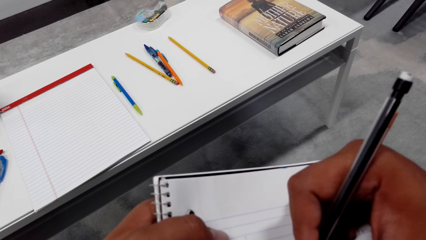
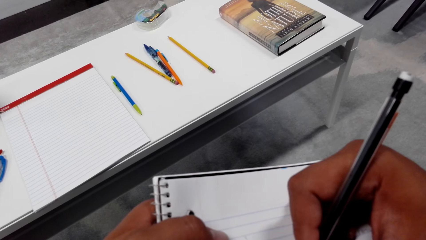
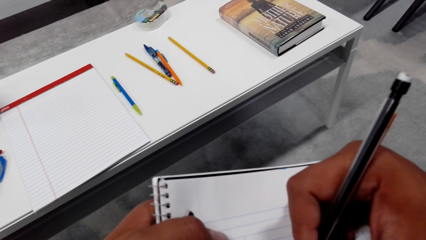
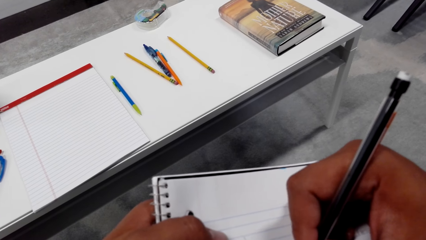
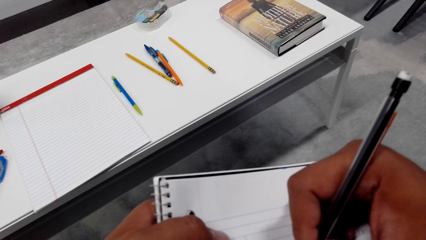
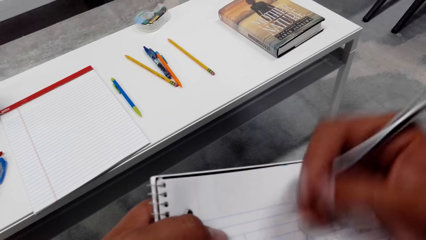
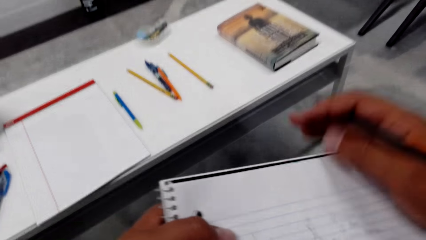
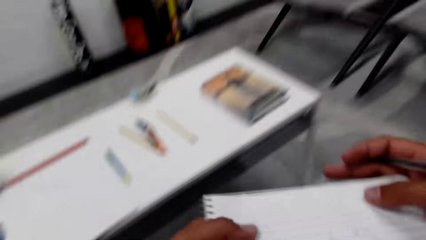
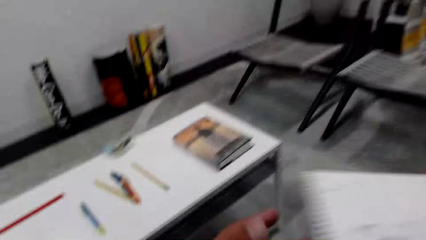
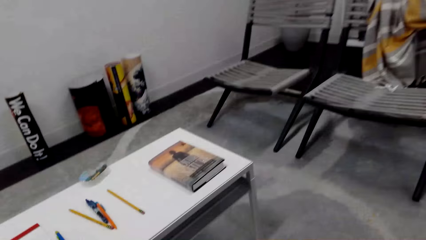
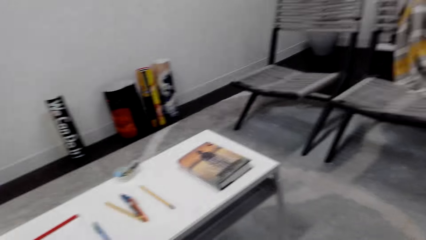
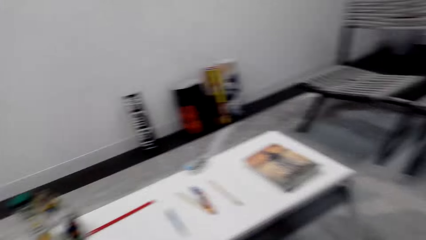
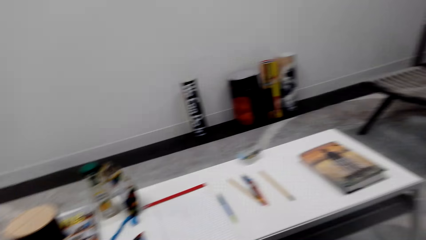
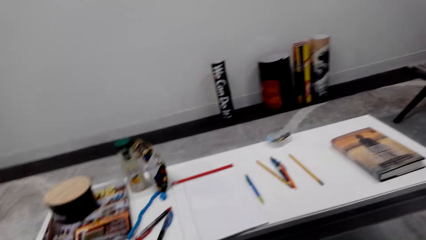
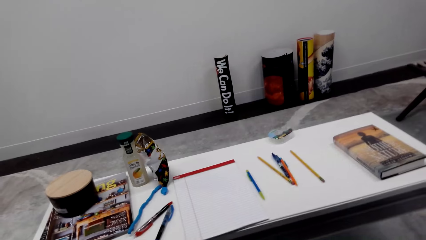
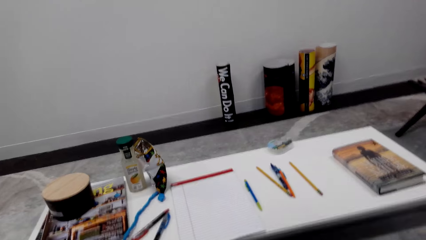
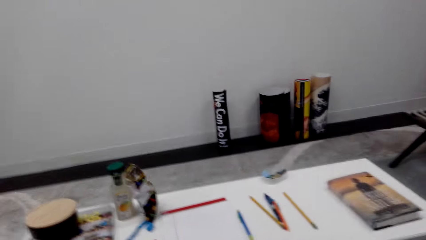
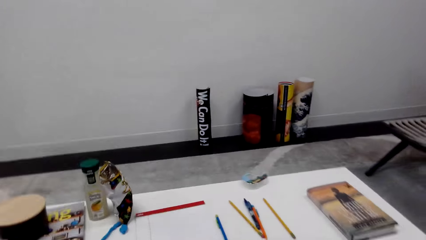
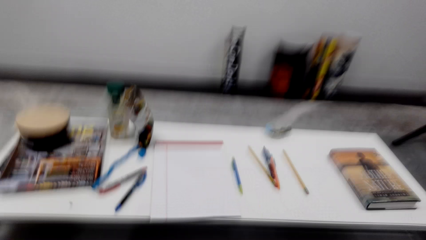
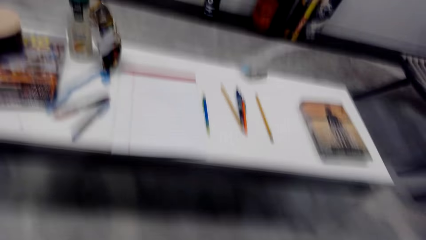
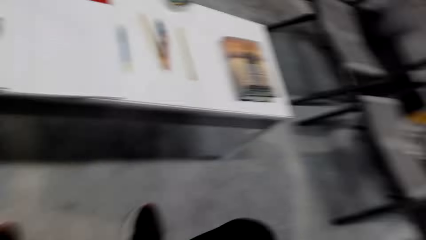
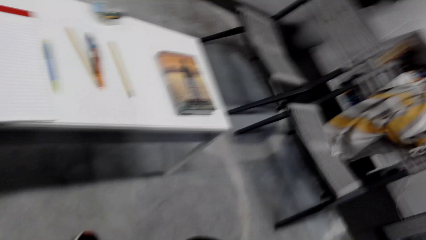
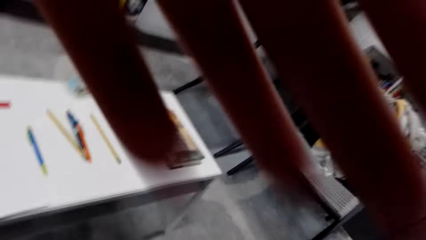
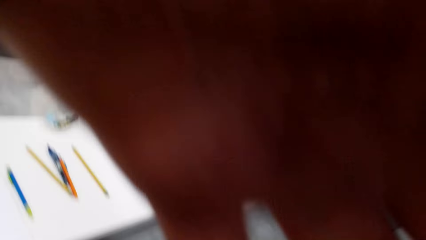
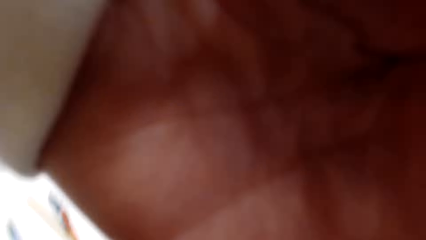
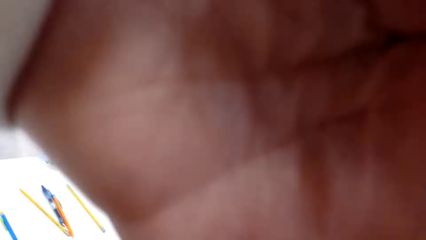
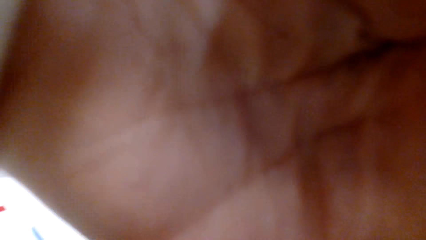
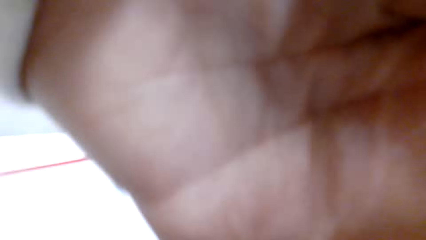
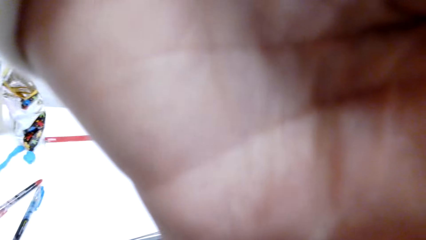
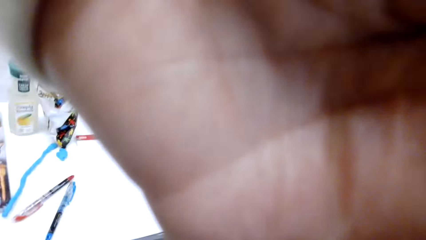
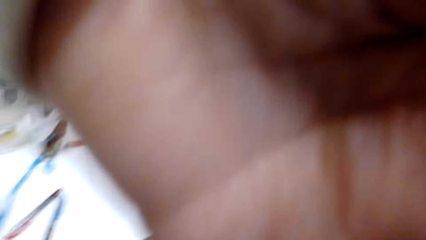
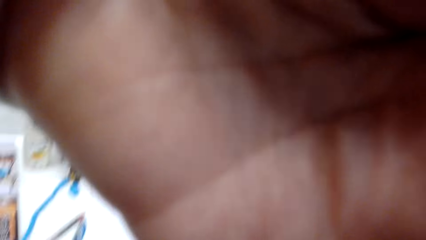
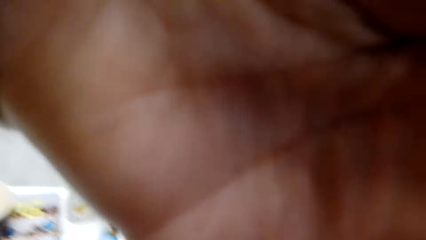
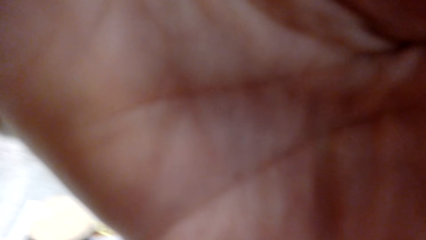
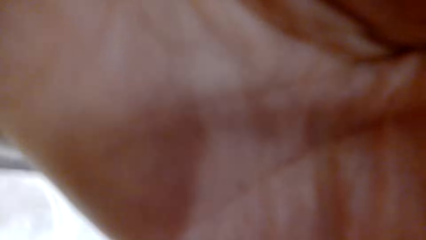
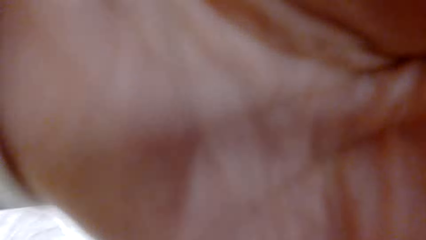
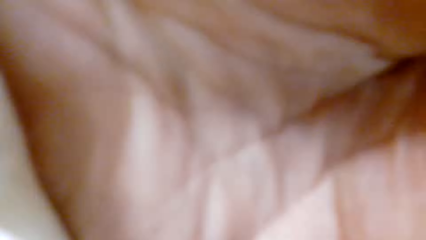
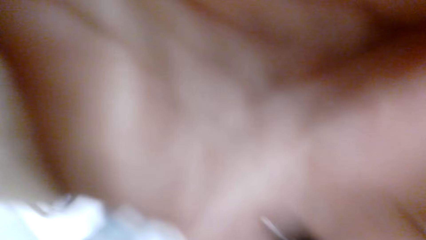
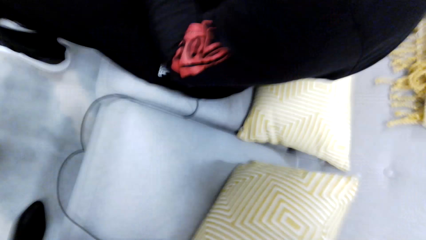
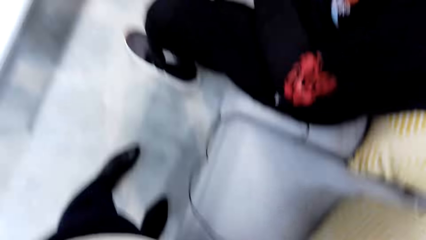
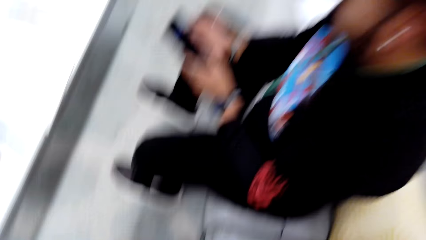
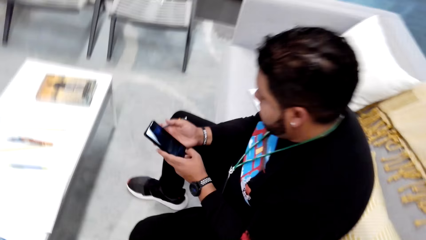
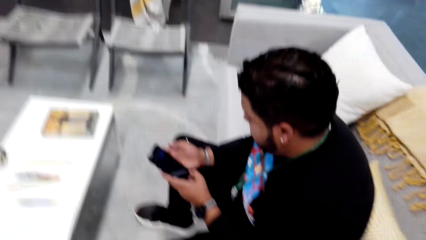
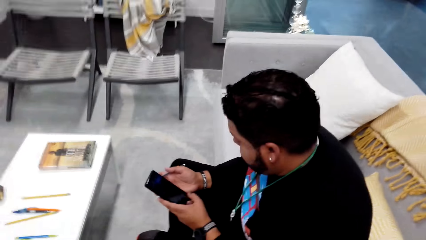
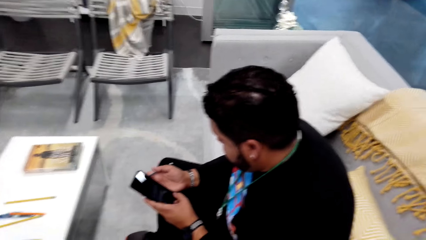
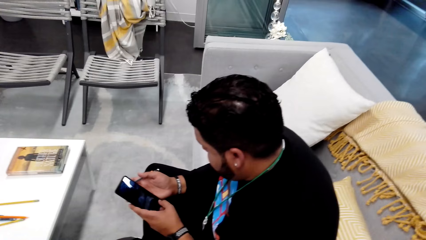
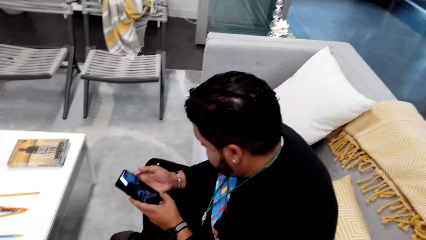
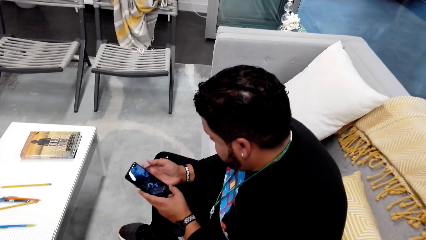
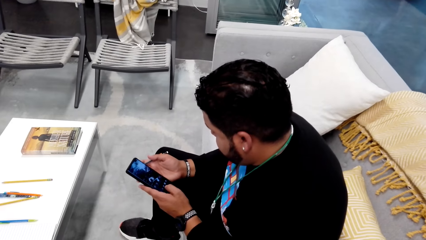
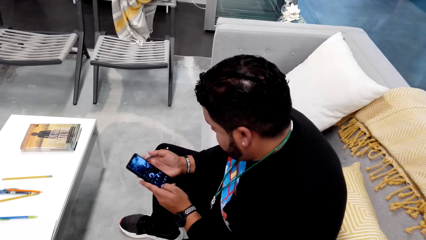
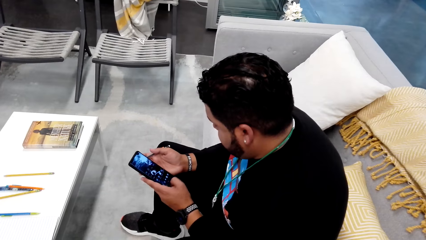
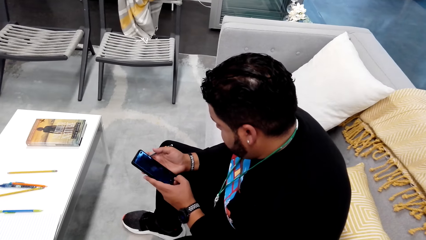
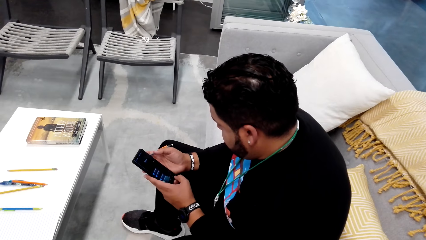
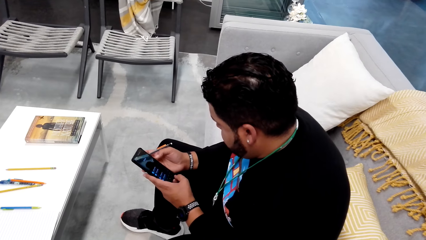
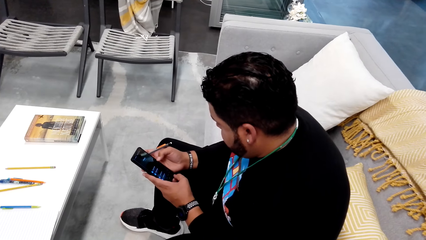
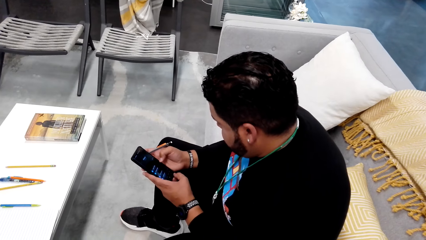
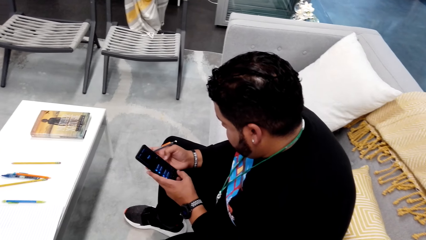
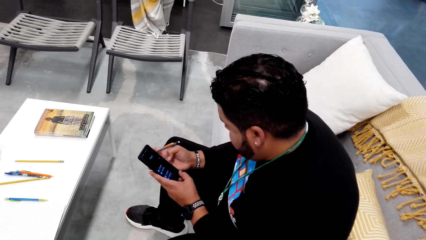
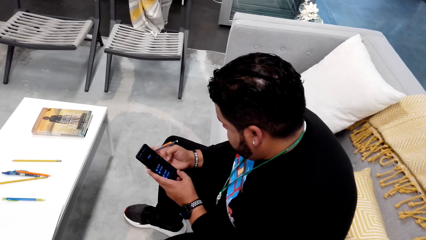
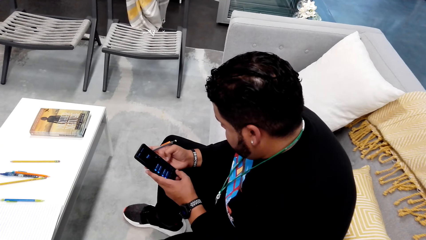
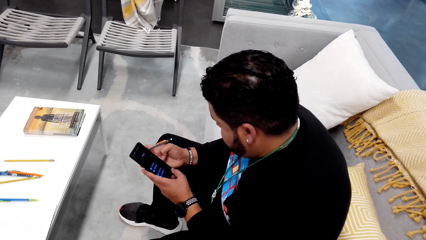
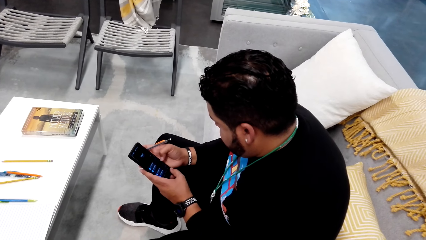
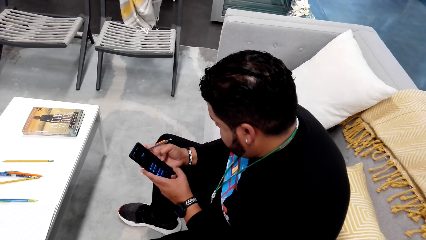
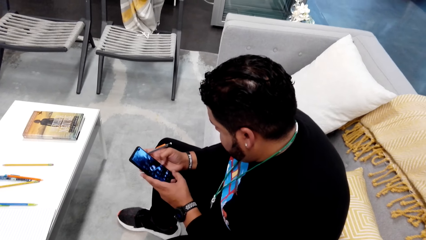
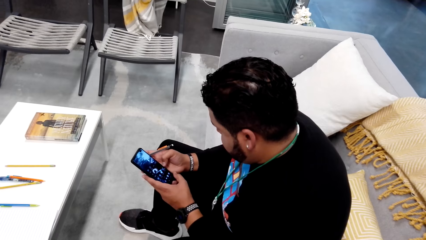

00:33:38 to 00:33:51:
The camera wearer puts the notepad down. He stands up, adjusts the camera and takes off his glasses. A man uses his phone. The camera wearer looks at the man.
